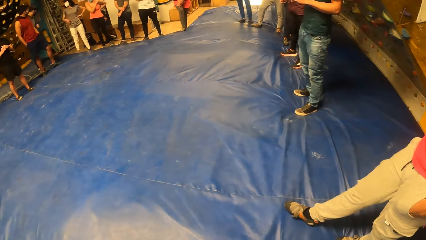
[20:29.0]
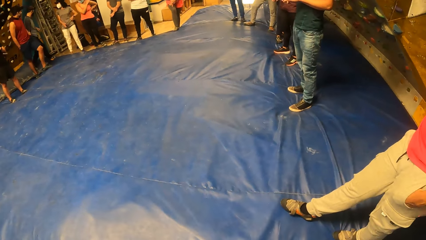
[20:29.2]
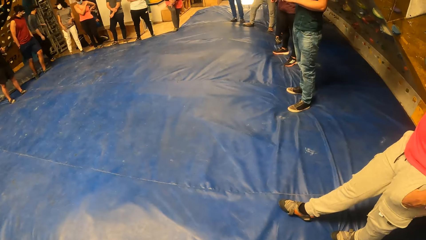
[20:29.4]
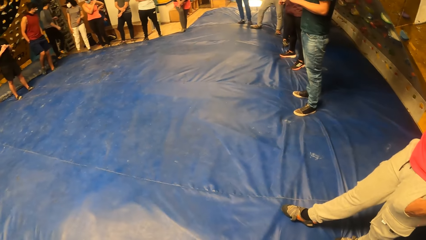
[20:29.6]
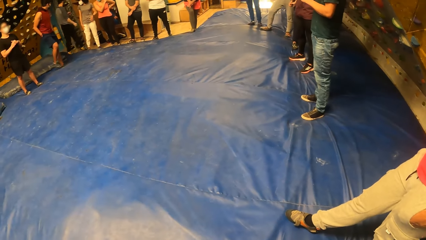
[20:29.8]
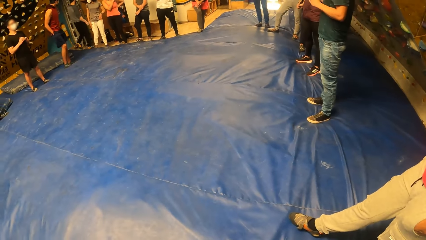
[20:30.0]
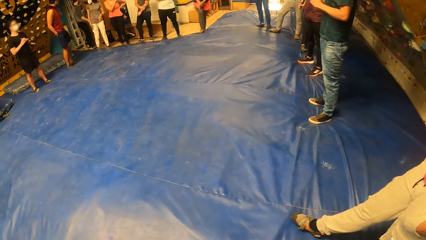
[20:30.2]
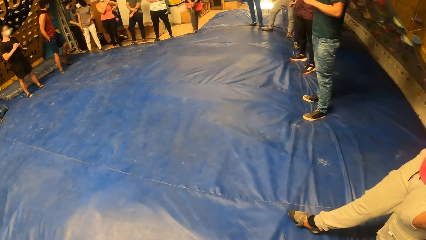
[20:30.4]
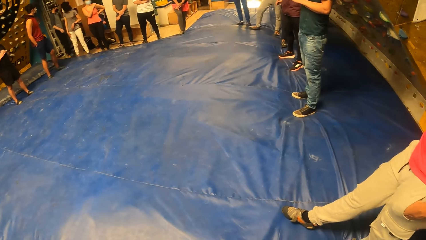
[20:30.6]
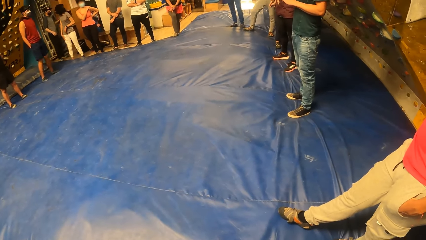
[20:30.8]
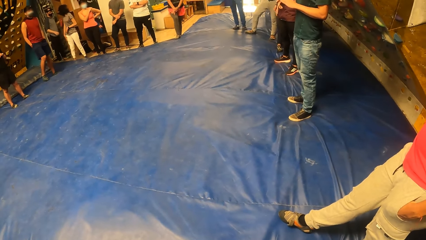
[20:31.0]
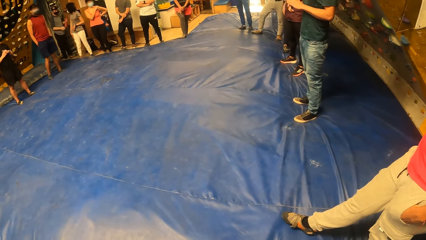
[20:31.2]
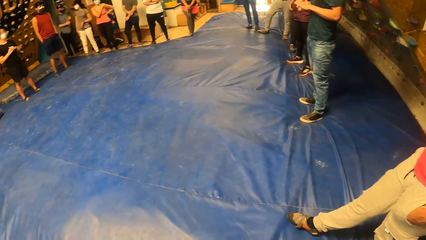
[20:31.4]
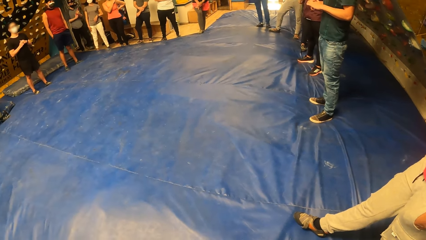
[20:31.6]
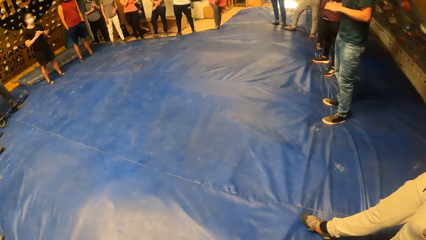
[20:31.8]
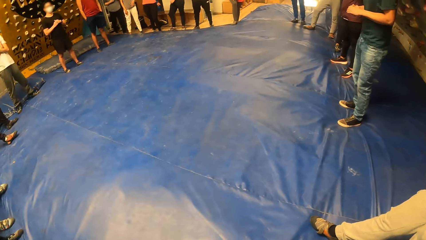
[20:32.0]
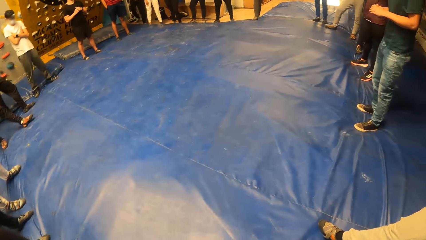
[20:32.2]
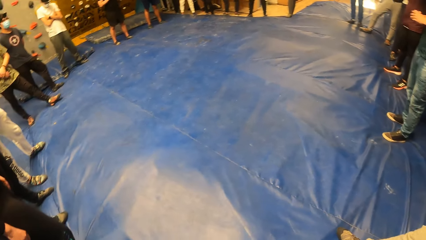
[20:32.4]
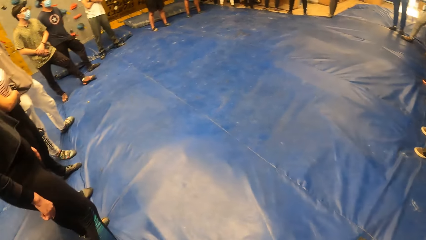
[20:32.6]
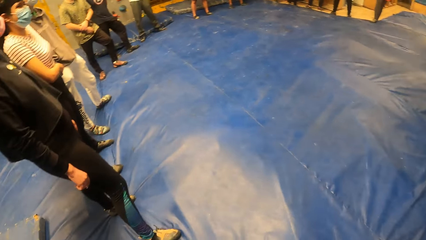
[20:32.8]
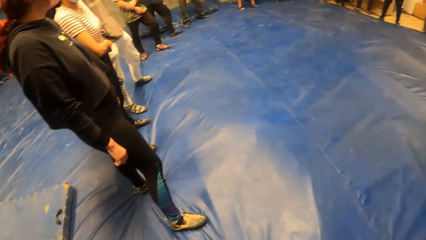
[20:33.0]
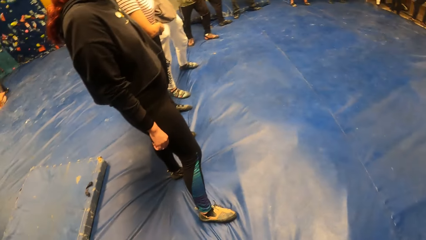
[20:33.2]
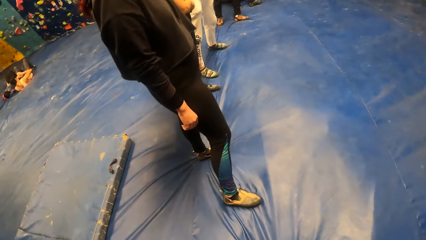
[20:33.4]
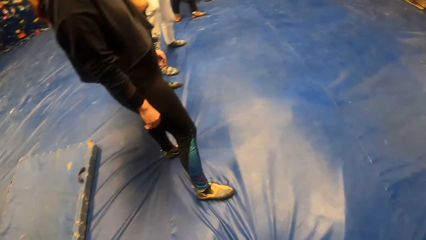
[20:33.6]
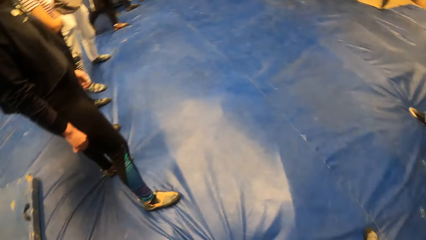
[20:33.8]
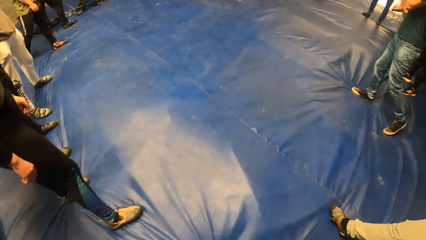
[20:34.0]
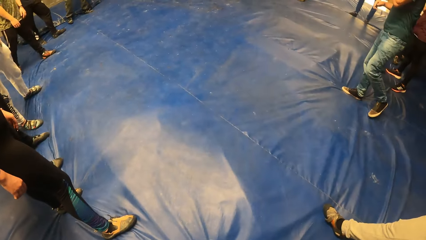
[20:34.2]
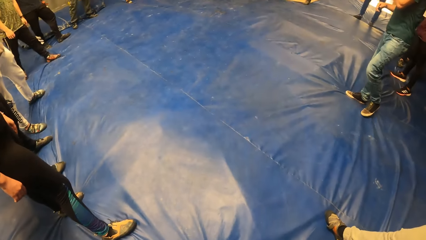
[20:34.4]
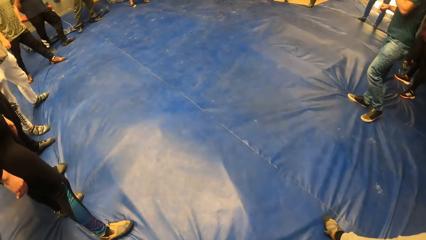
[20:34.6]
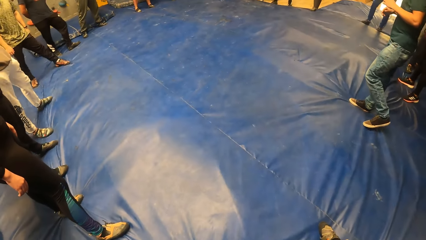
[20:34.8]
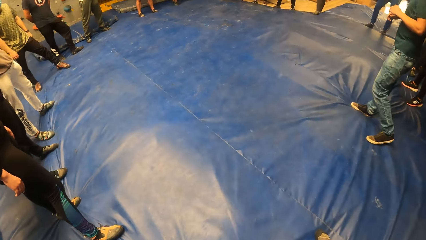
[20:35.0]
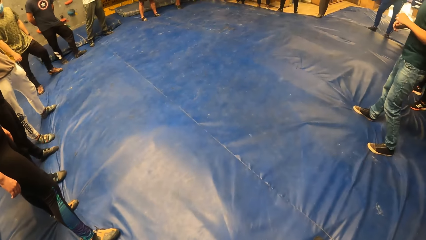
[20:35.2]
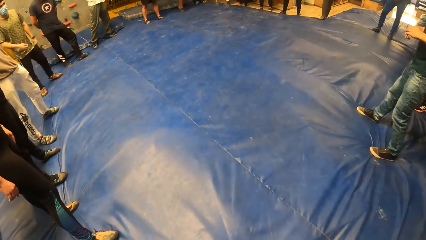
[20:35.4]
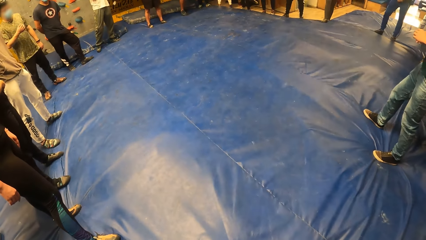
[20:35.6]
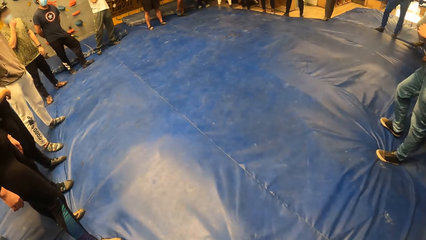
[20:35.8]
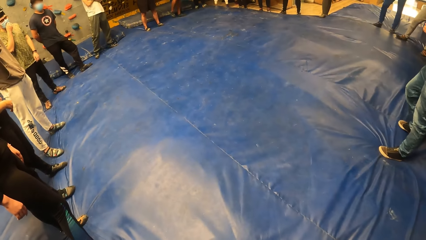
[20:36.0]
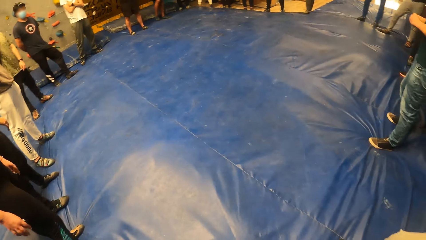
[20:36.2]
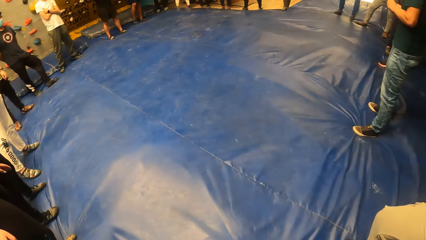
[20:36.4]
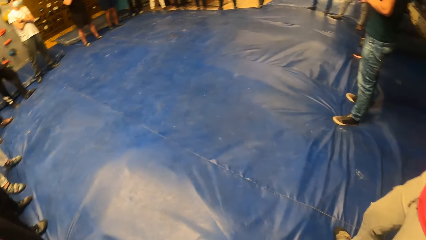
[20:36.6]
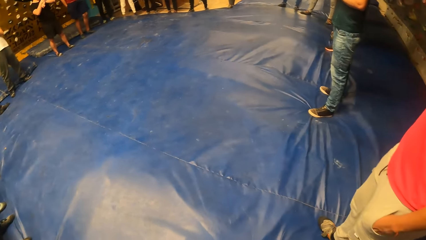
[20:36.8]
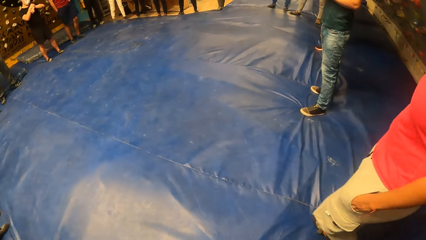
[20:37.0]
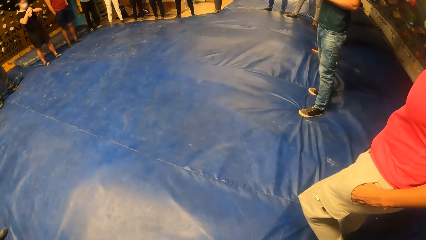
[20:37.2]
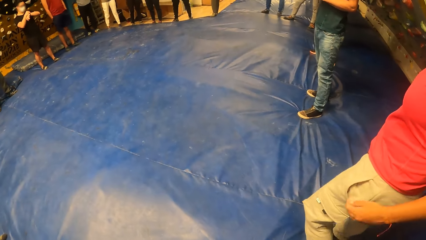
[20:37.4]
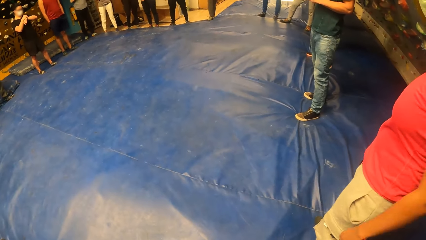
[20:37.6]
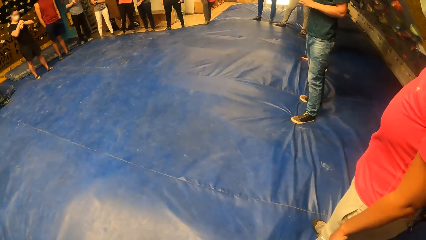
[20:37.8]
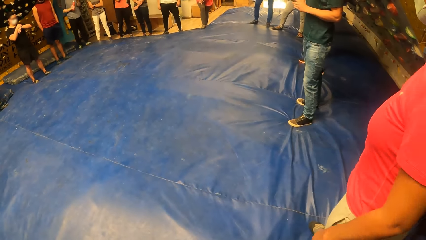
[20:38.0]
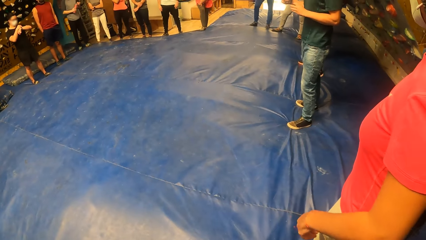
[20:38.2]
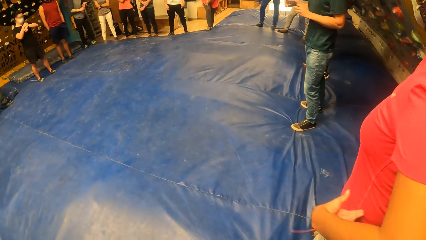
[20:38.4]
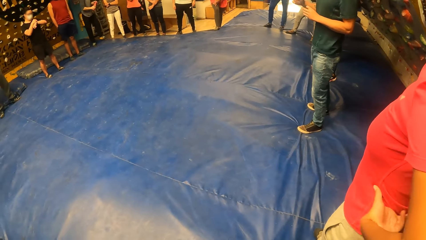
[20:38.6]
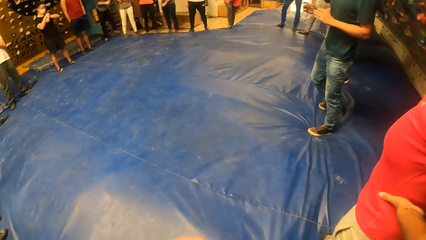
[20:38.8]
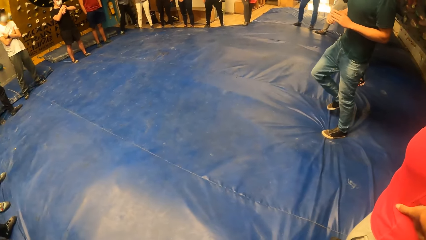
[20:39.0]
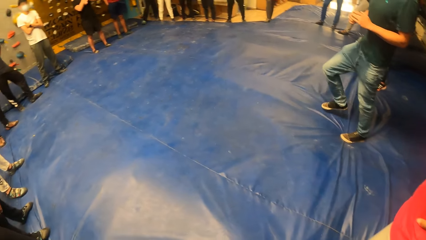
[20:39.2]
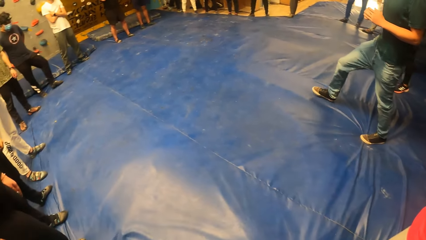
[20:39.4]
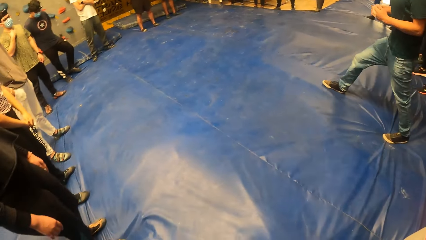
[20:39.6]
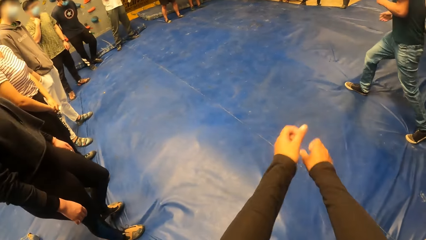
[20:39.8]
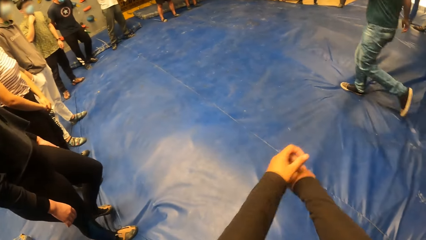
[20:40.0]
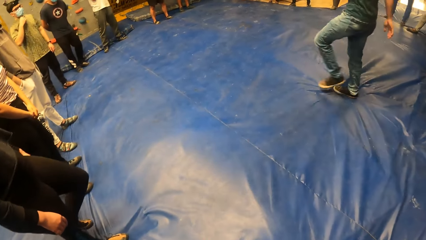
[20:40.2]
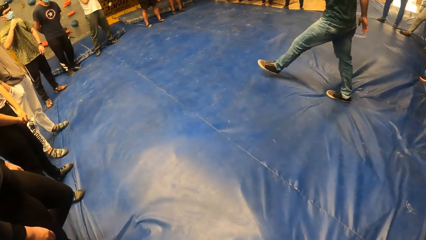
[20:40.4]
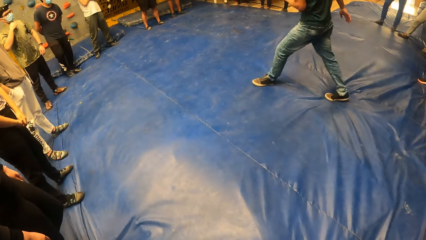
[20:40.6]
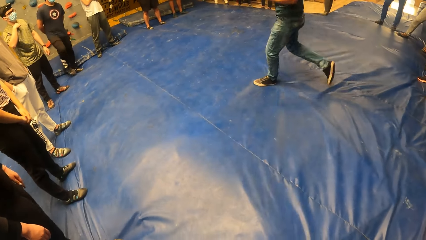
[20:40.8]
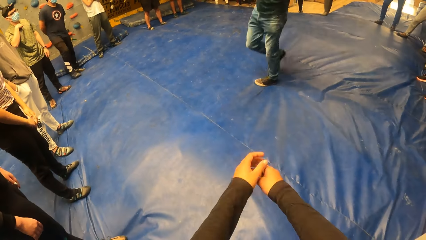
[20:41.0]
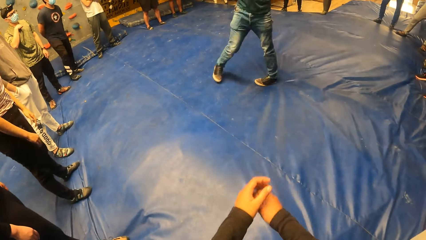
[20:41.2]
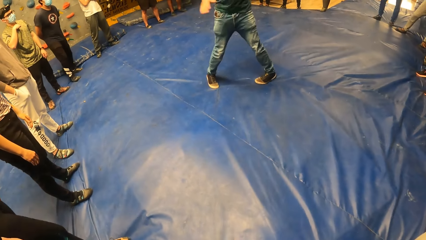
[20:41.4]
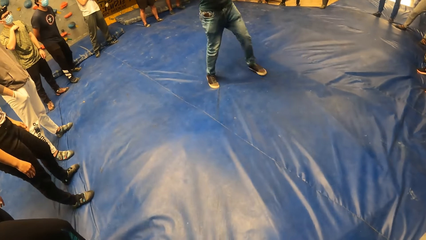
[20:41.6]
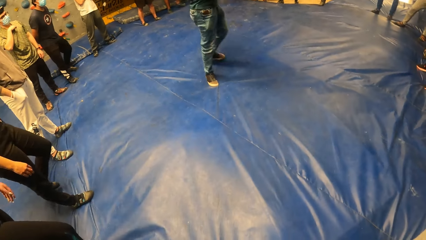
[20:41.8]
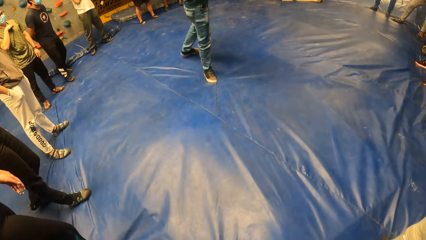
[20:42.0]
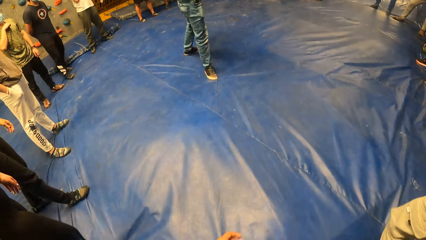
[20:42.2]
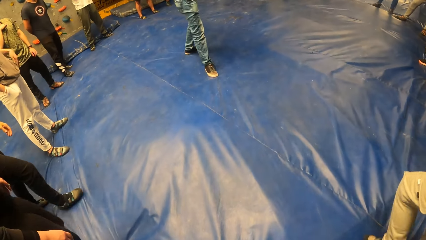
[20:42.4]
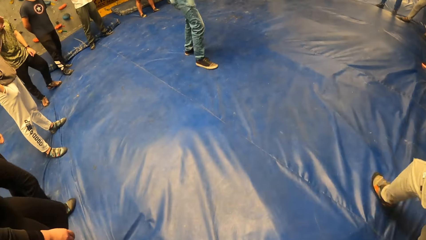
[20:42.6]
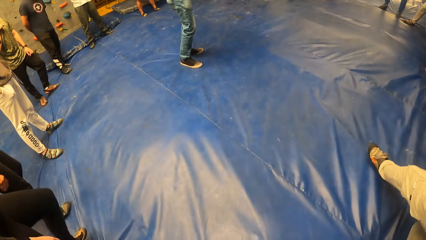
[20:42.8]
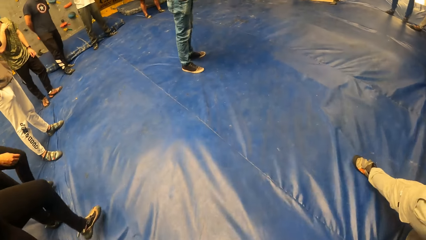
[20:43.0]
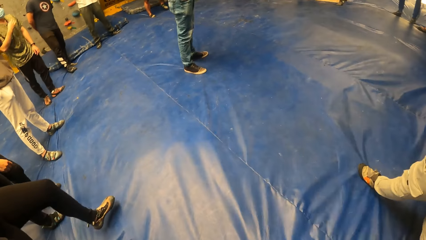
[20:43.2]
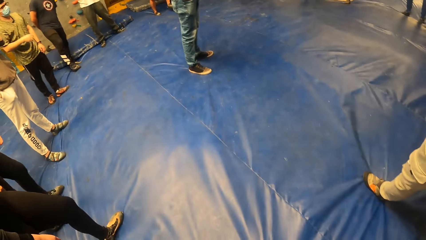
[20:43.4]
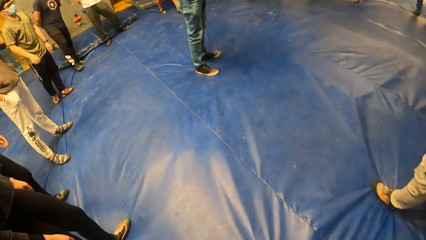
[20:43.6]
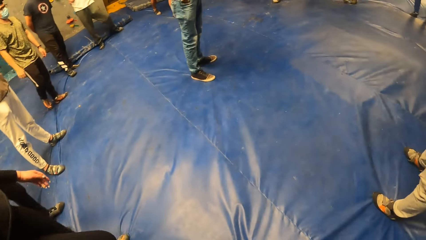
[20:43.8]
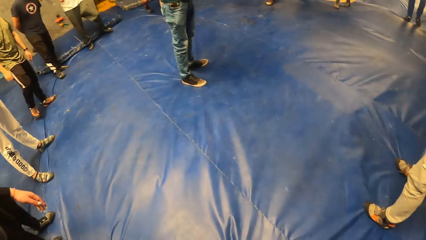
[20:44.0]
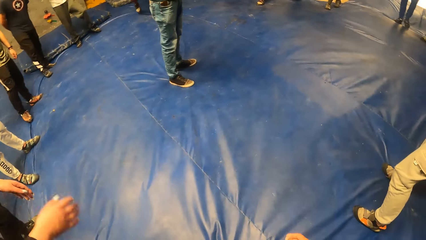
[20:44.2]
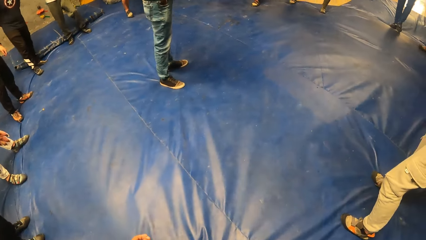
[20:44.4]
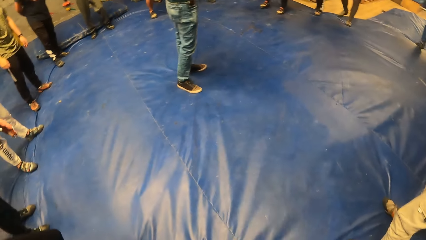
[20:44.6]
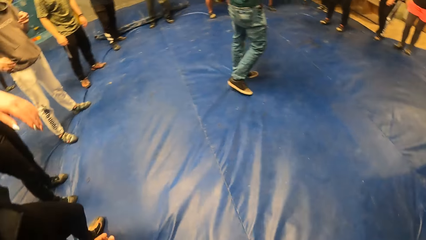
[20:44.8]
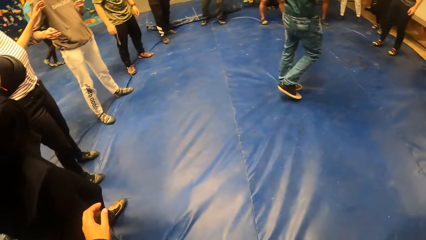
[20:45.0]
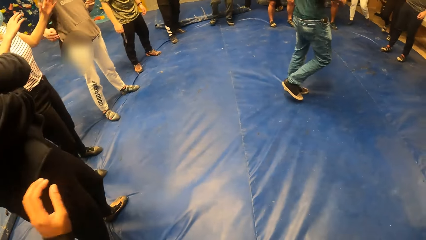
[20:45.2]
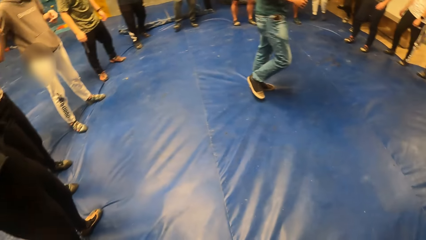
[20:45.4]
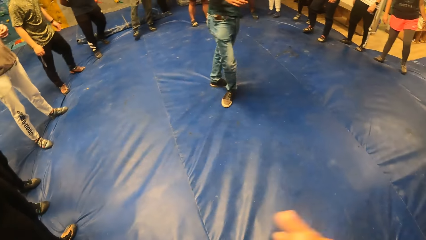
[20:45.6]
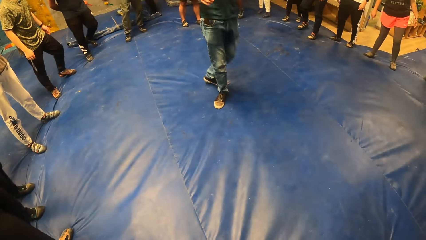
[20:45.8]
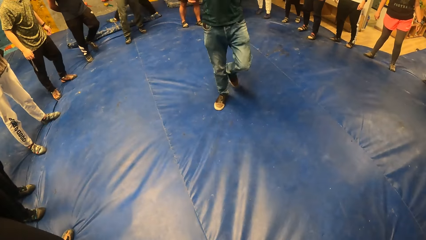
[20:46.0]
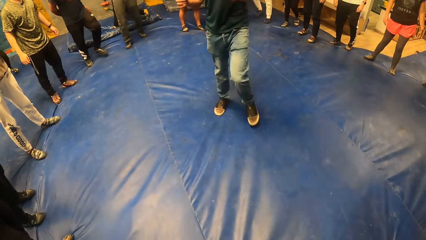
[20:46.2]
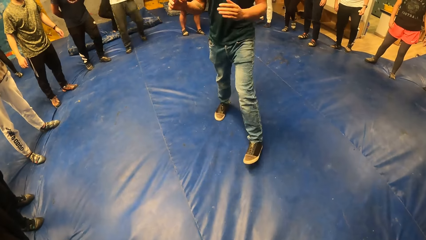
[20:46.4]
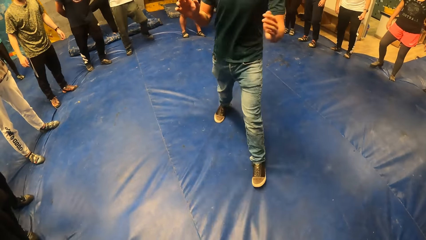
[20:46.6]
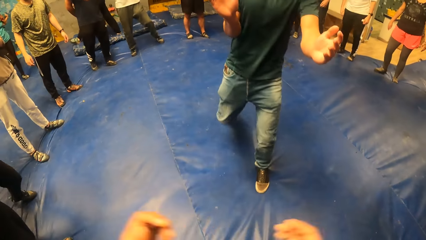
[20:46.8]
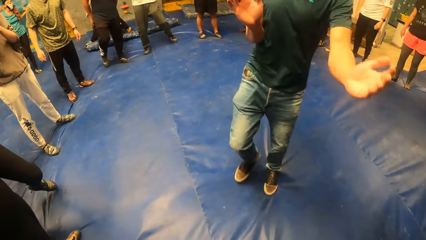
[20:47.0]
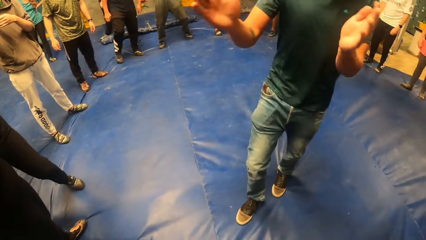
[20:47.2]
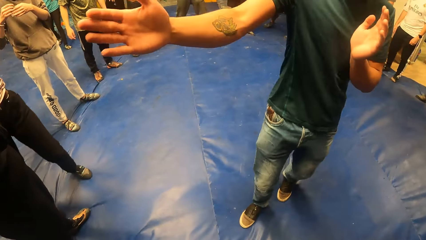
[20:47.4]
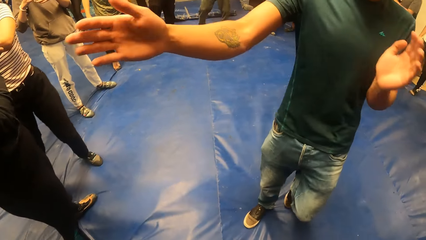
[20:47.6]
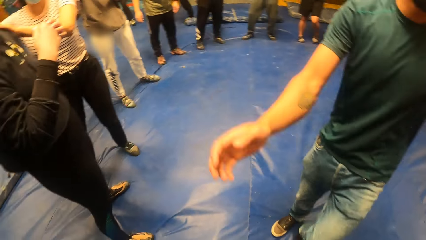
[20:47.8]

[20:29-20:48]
A woman holds her hands on her waist. A man moves to the center of the crowd. The camera wearer looks around and stretches both hands. Another man instructs the camera wearer and a group of people. The first man sways around. The woman walks around. The camera wearer looks around. Another woman raises her hands. The camera wearer looks around, raises the left hand, and raises the right hand. The first man moves towards the camera wearer. The first man sways his hands.
